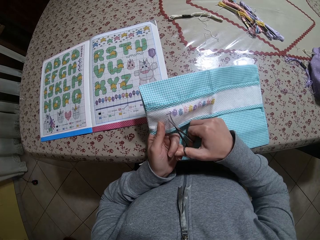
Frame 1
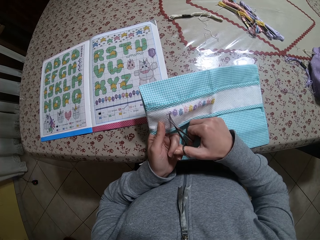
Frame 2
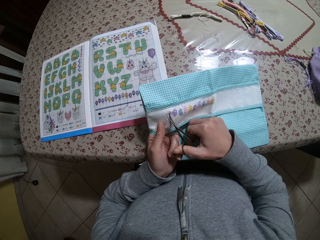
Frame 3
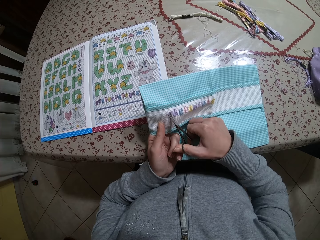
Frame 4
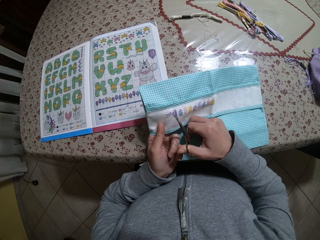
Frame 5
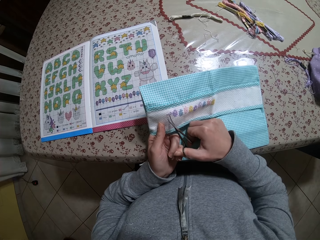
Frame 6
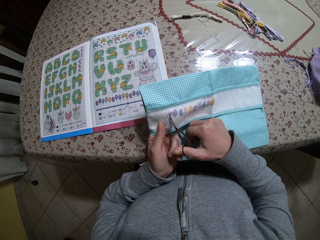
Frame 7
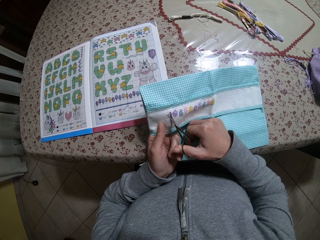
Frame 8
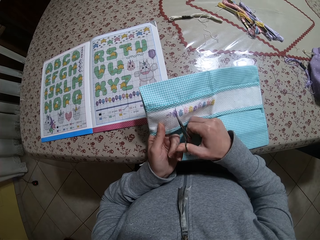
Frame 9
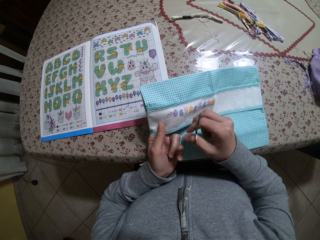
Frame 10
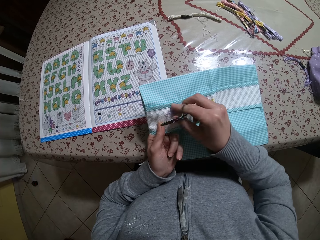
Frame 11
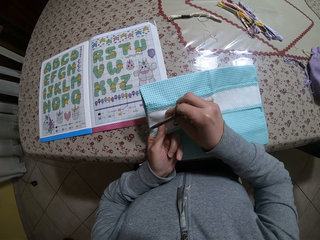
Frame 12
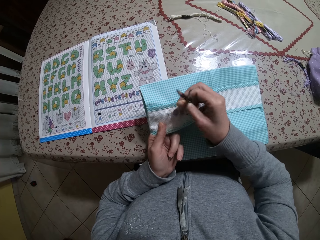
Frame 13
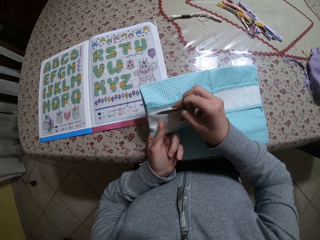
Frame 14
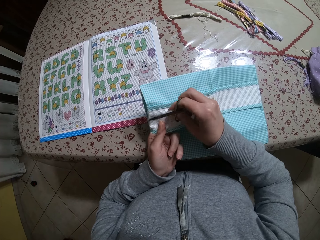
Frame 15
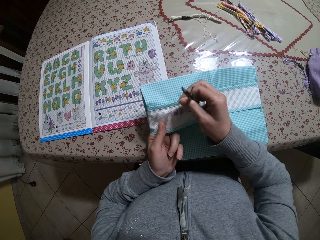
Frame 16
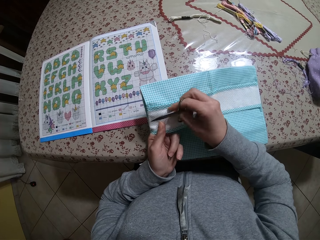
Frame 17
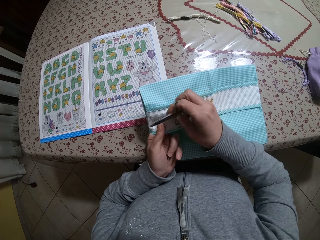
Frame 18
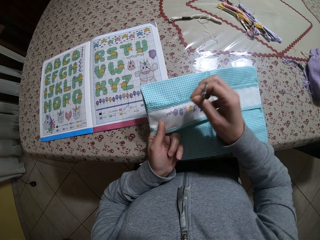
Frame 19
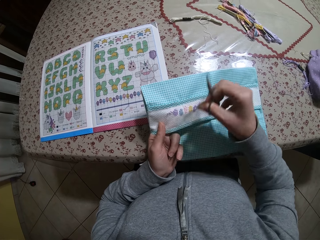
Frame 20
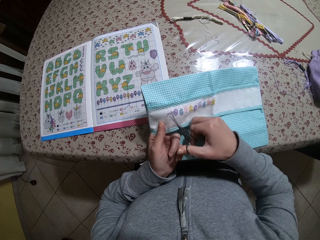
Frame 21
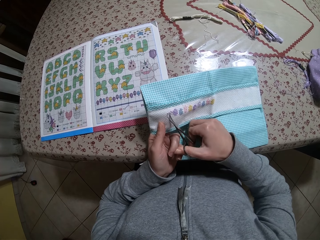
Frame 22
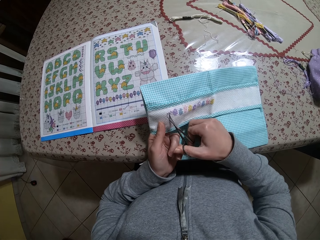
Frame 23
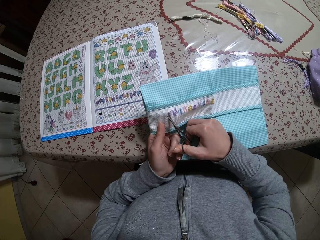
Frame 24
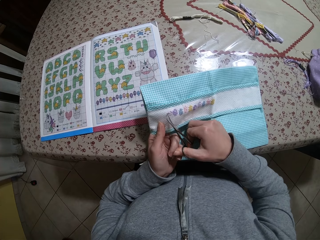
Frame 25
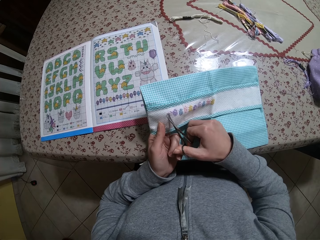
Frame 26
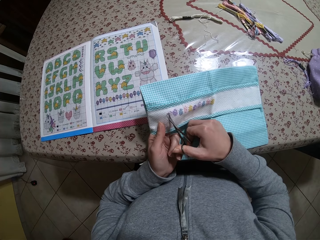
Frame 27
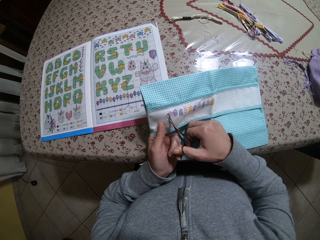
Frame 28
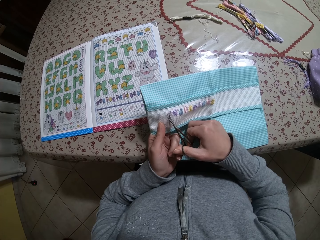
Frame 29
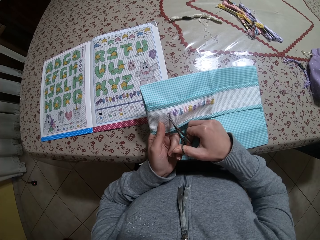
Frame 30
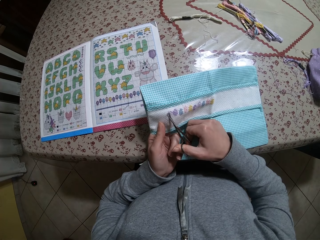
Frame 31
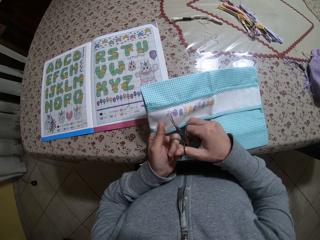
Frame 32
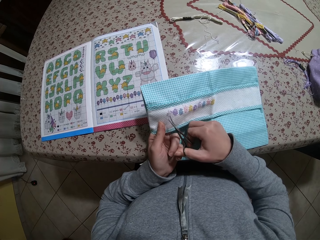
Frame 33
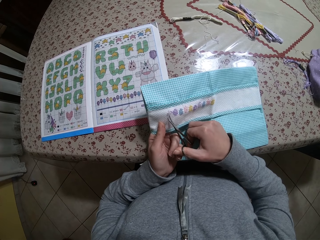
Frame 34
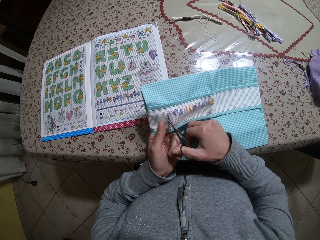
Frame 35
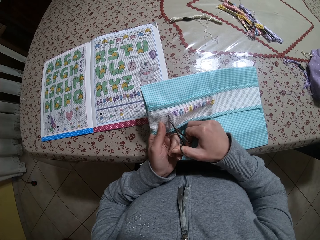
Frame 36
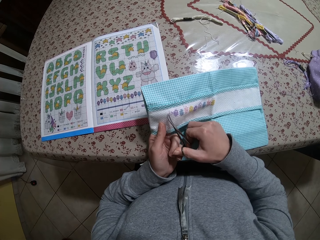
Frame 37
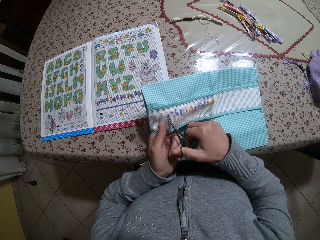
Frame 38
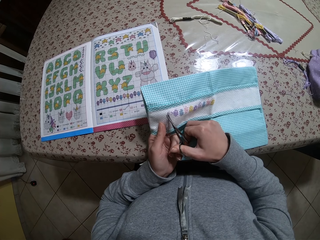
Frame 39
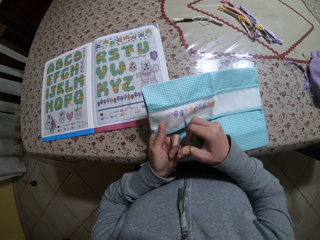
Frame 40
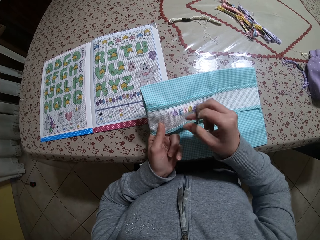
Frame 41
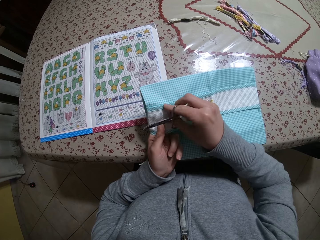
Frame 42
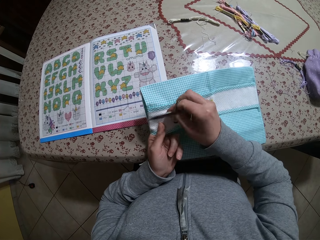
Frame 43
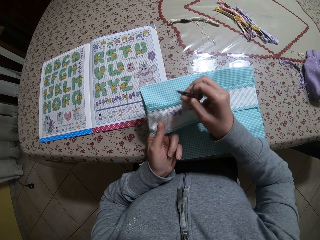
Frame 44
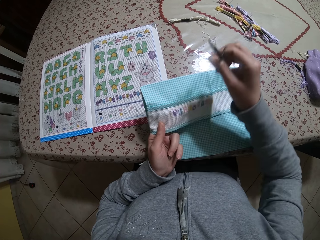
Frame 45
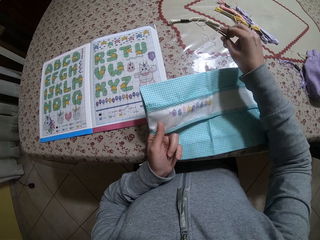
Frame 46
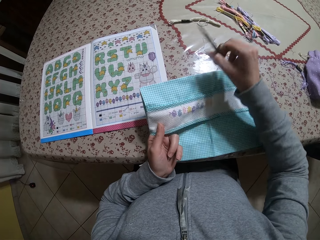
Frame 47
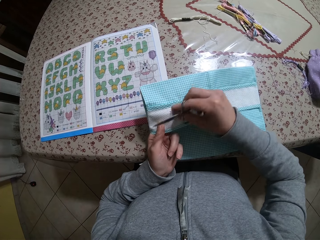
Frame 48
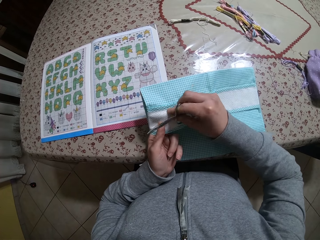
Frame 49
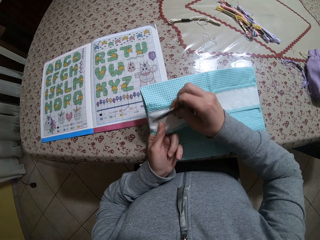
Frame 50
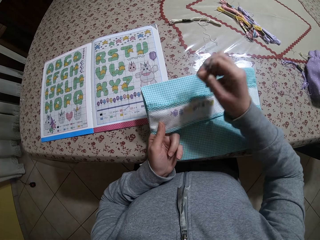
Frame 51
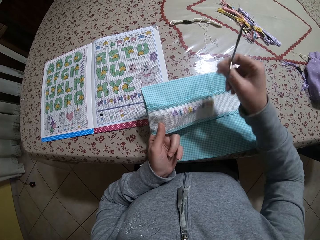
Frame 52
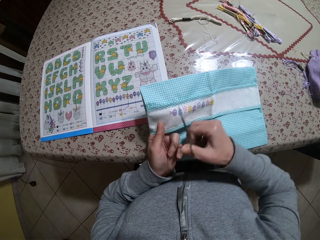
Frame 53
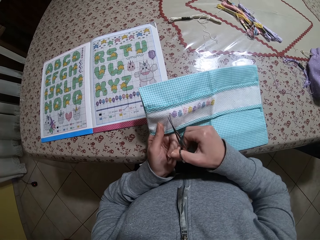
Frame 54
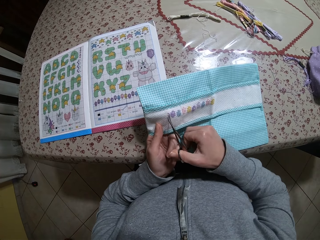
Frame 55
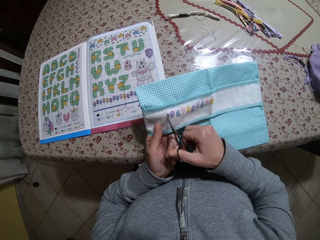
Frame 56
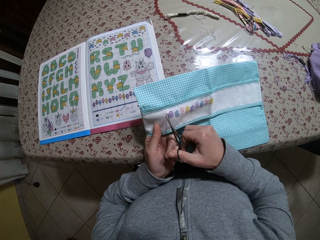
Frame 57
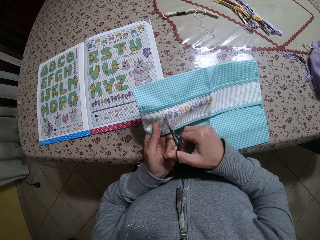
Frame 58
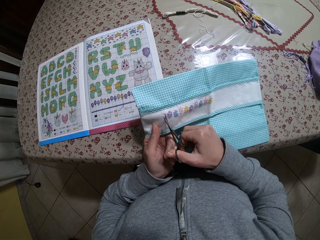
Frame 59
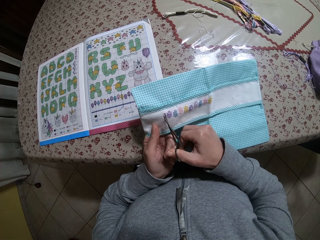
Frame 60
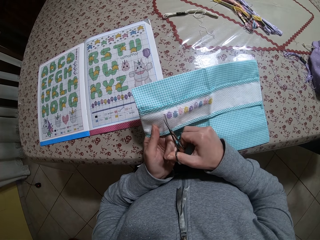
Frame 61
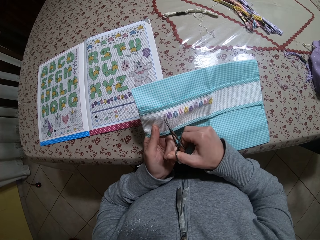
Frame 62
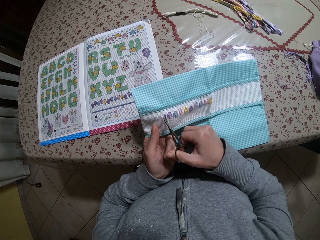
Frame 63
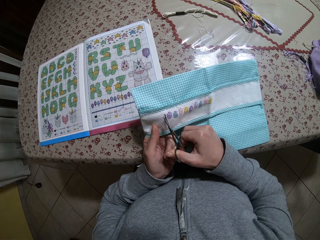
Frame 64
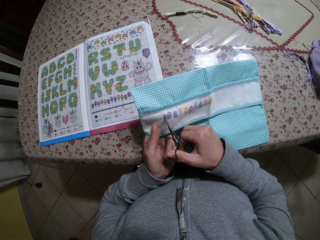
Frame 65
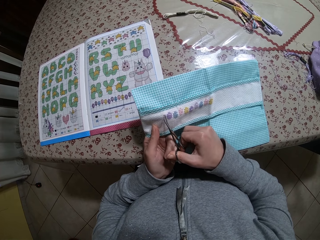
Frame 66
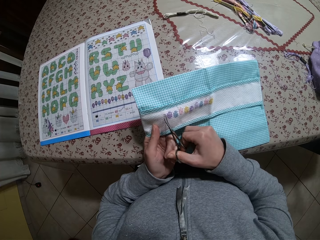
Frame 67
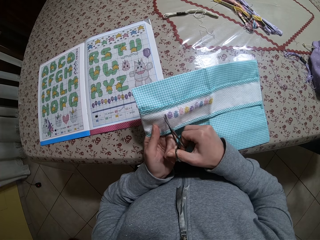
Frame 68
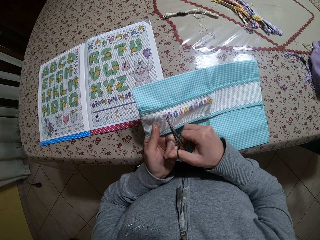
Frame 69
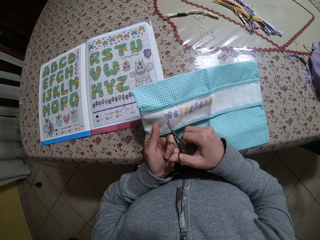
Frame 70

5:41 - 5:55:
The camera wearer removes some loose threads from the thread pattern with her right hand. She cuts out the thread pattern from the napkin with the scissors in her right hand. She removes some loose threads from the thread pattern with her right hand. She lifts the right hand and drops the thread on the table. She pulls the thread on the cloth. She lifts the right hand. She cuts out the thread pattern from the napkin with the scissors in her right hand.

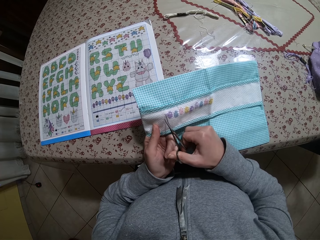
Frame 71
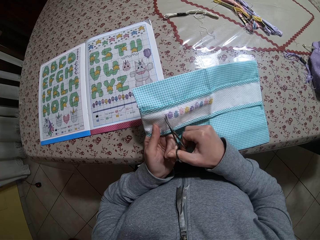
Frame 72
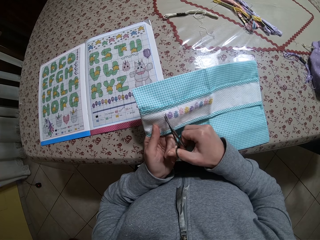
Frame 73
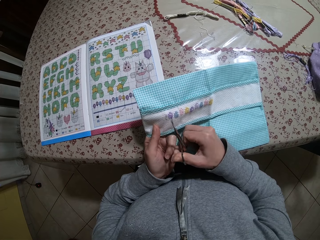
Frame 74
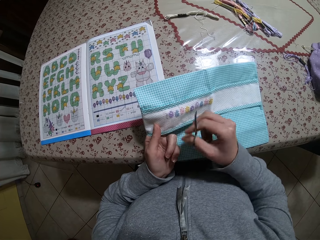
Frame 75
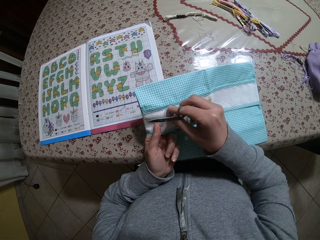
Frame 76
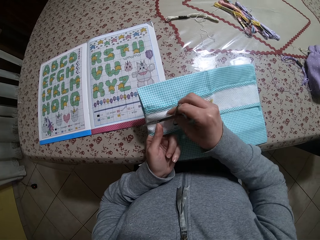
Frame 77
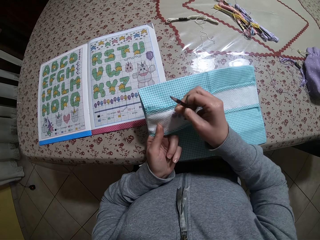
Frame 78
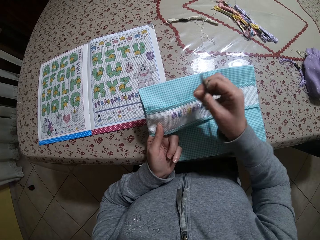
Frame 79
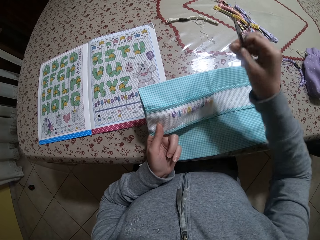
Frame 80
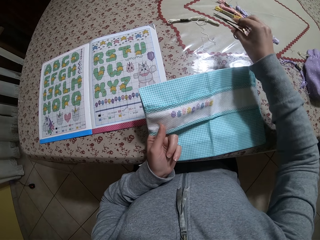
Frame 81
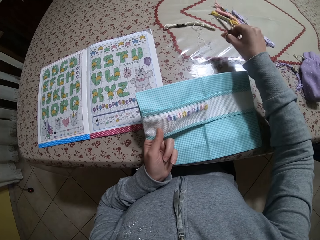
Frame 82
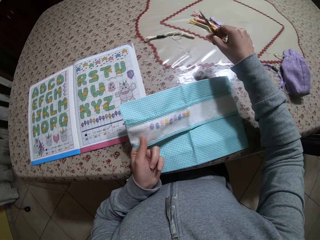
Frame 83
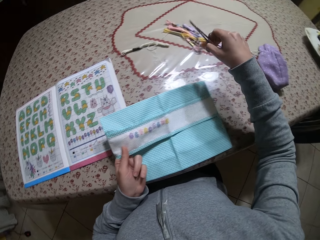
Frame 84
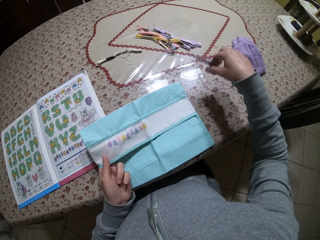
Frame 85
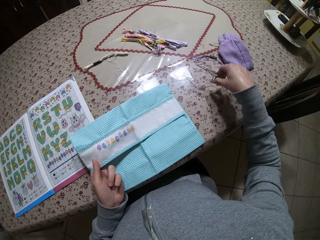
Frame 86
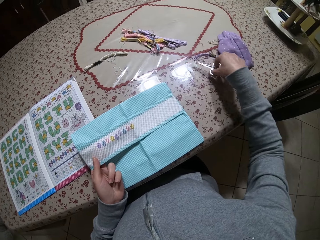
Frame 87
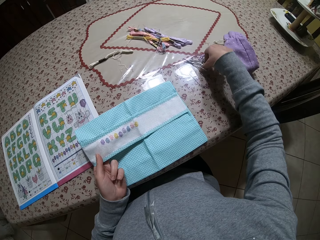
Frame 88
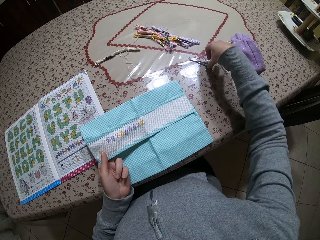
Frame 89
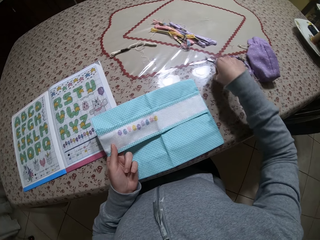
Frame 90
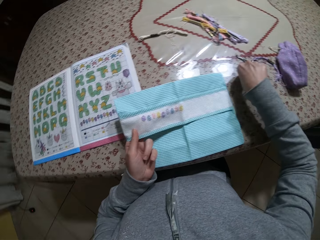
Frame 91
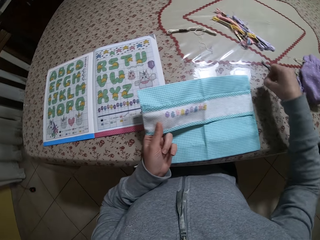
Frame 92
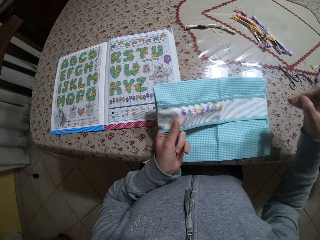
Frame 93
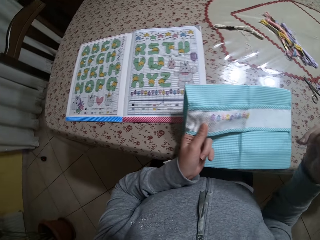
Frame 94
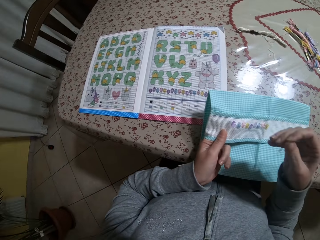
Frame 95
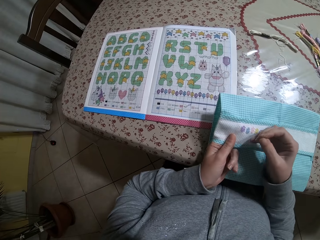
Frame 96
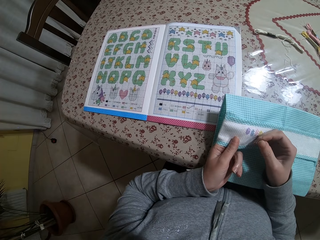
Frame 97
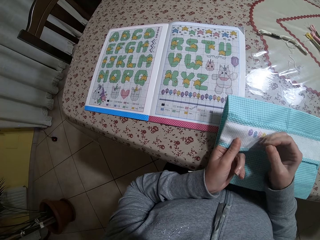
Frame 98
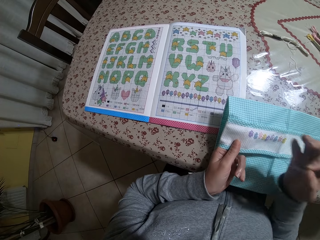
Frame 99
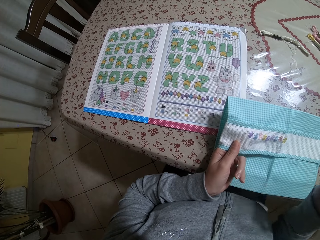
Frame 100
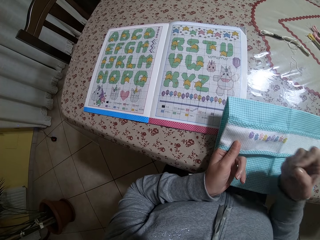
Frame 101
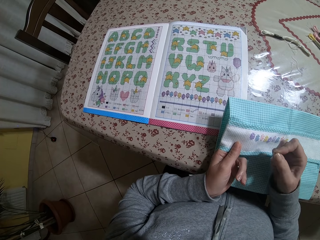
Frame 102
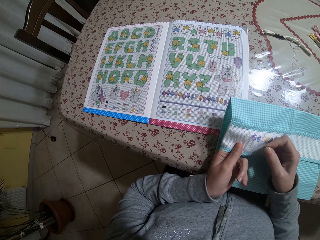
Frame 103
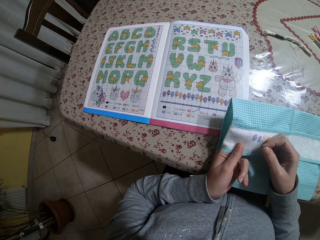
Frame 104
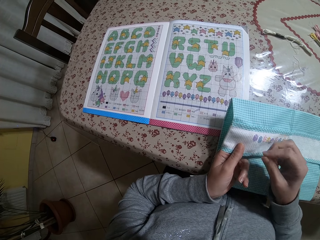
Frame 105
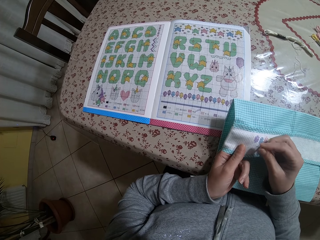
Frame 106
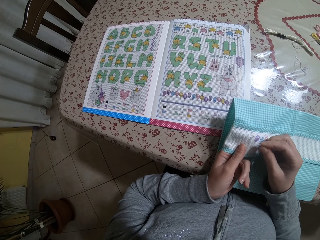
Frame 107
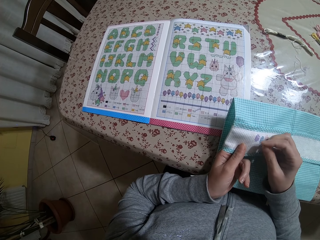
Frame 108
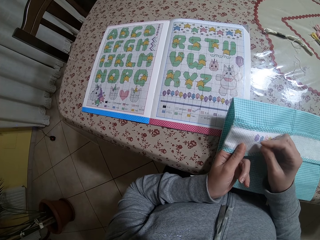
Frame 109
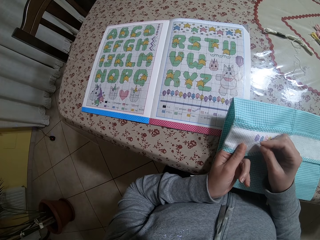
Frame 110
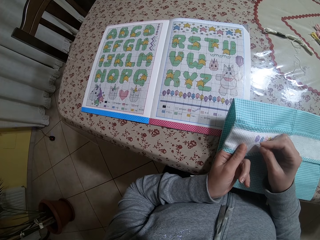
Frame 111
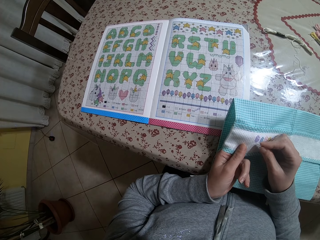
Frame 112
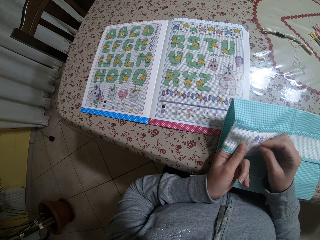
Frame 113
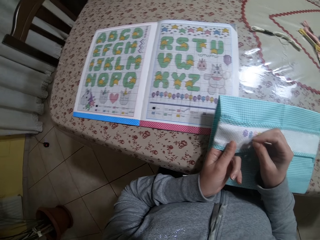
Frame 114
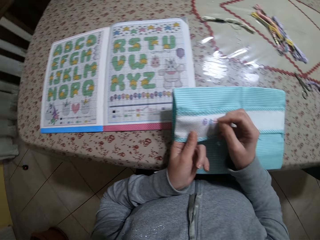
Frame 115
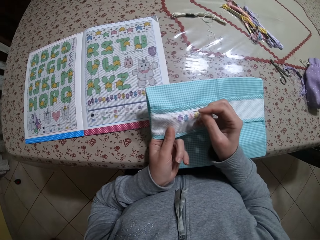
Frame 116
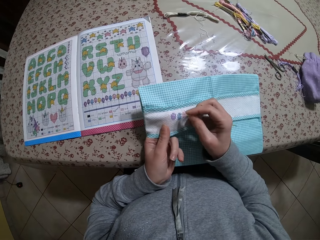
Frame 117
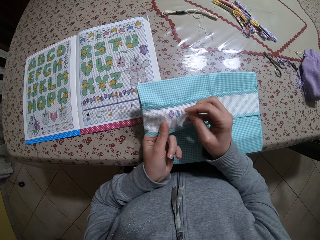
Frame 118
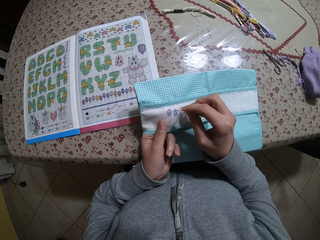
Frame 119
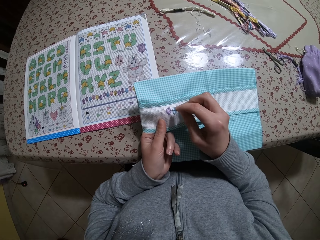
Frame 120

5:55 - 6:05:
The camera wearer removes some loose threads from the thread pattern with her right hand. She lifts the right hand, drops the thread on the table and moves the right hand. She drops the scissors on a table with her right hand. She picks up the needle from the table with her right hand. She moves the right hand and lifts the right hand. She sews the cloth with the needle.
